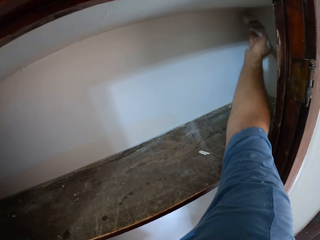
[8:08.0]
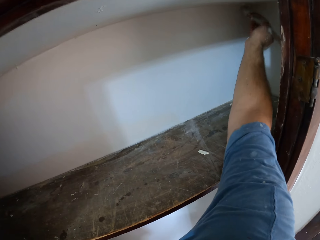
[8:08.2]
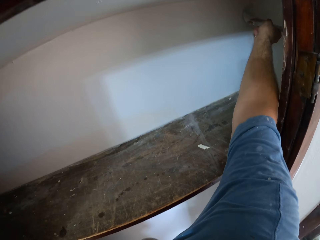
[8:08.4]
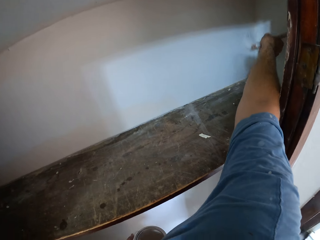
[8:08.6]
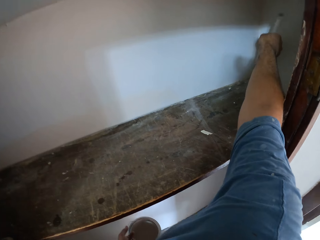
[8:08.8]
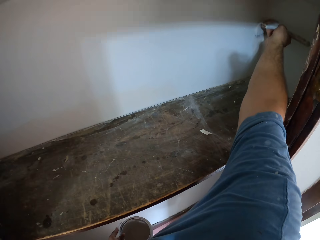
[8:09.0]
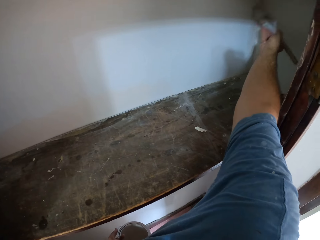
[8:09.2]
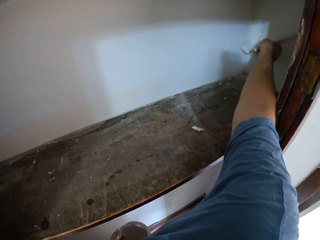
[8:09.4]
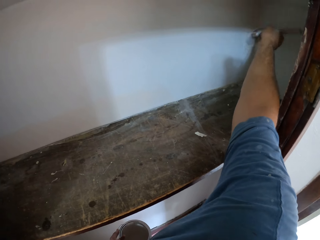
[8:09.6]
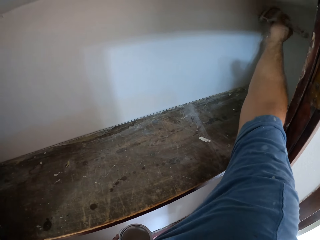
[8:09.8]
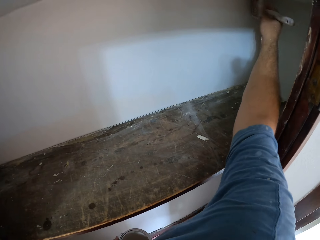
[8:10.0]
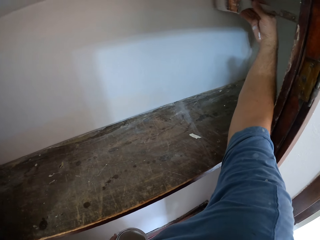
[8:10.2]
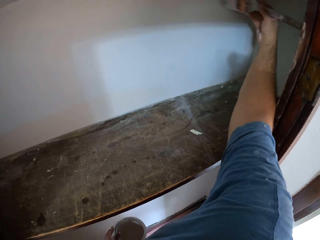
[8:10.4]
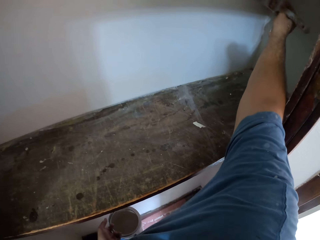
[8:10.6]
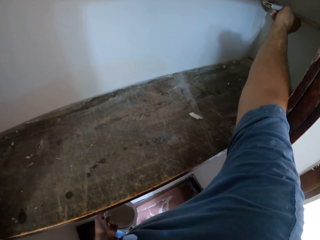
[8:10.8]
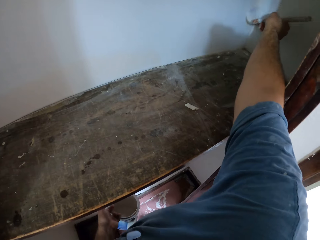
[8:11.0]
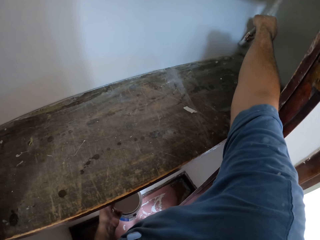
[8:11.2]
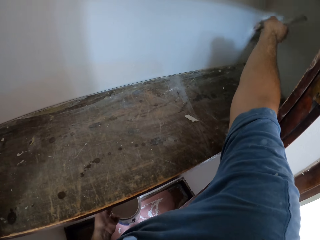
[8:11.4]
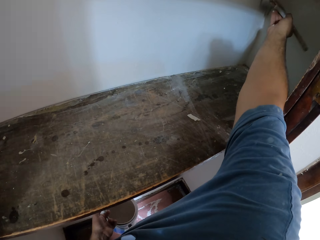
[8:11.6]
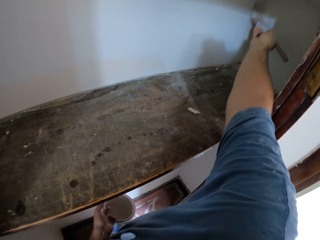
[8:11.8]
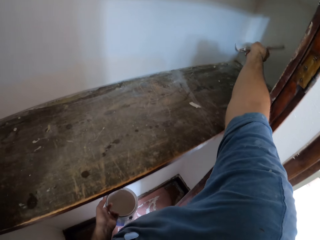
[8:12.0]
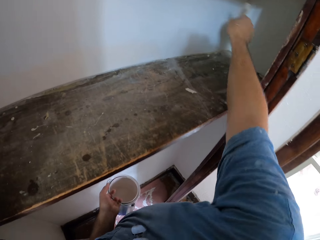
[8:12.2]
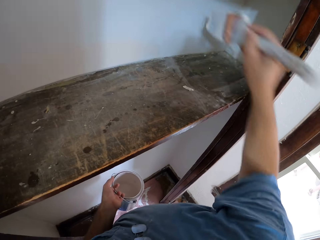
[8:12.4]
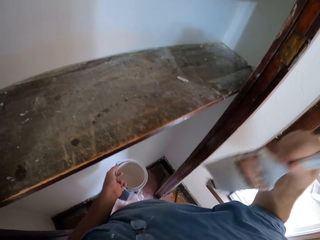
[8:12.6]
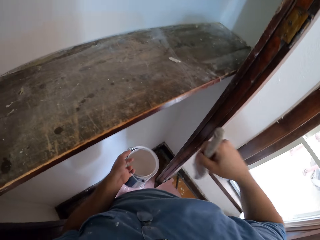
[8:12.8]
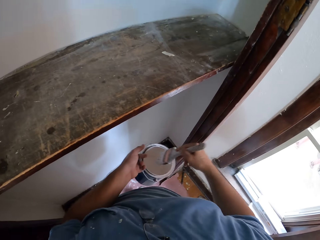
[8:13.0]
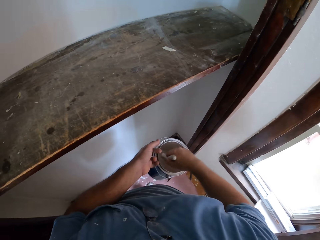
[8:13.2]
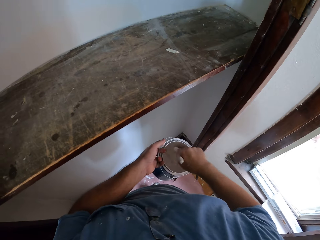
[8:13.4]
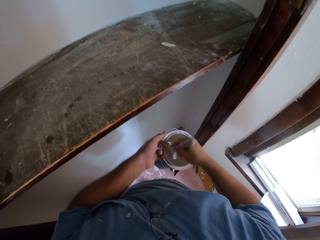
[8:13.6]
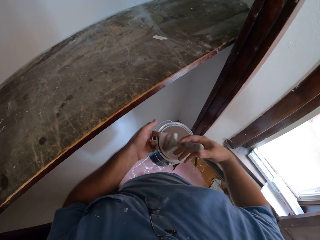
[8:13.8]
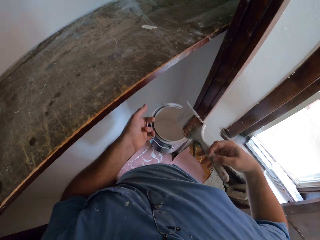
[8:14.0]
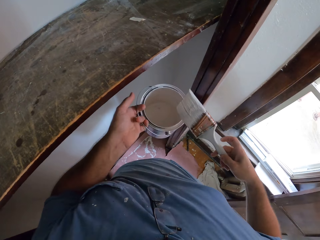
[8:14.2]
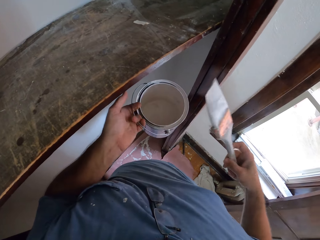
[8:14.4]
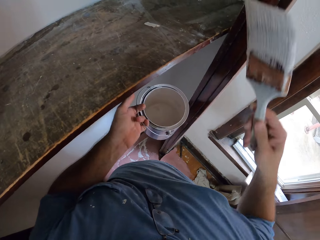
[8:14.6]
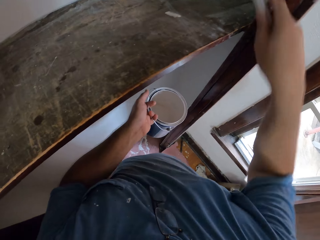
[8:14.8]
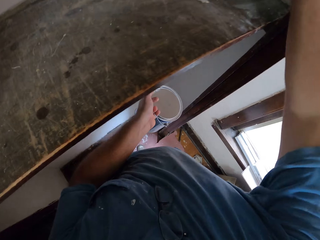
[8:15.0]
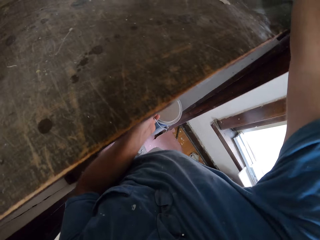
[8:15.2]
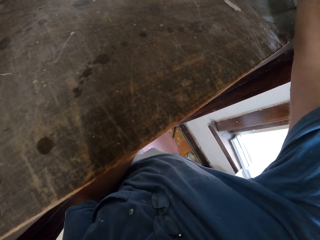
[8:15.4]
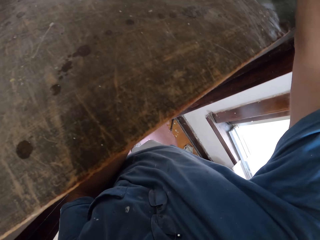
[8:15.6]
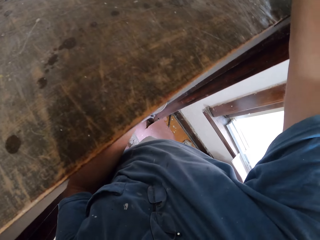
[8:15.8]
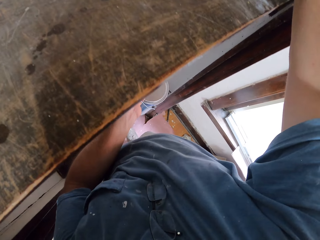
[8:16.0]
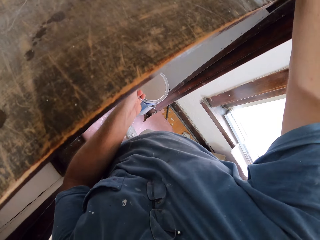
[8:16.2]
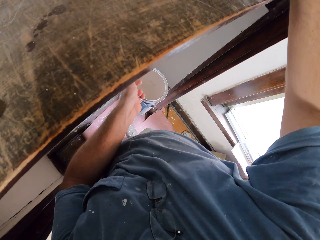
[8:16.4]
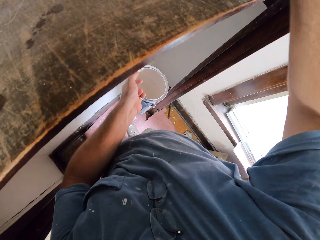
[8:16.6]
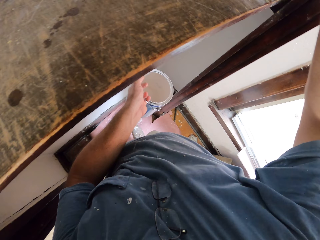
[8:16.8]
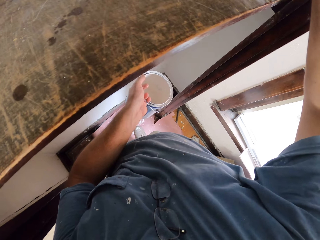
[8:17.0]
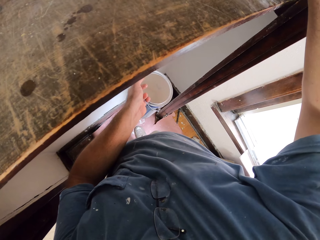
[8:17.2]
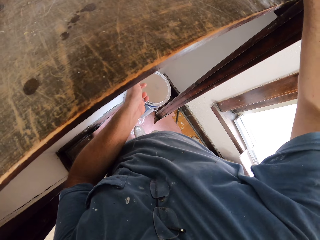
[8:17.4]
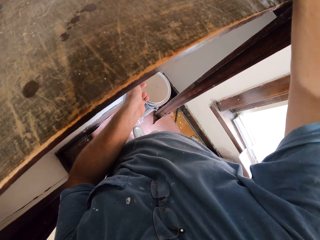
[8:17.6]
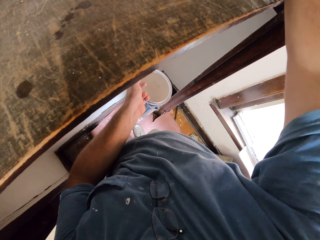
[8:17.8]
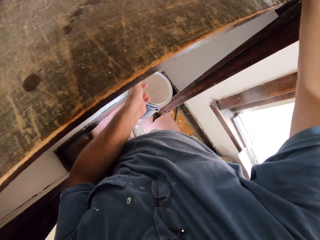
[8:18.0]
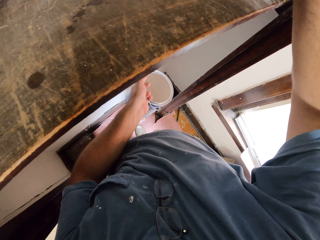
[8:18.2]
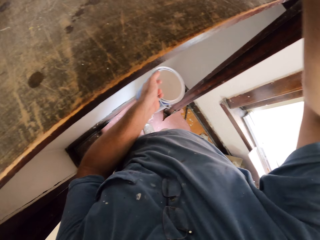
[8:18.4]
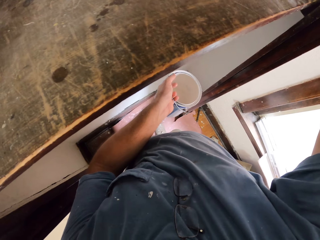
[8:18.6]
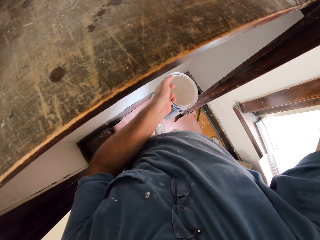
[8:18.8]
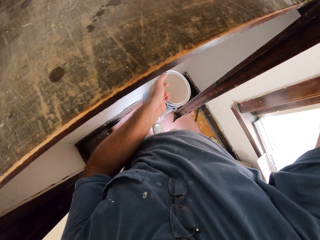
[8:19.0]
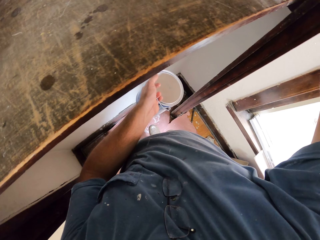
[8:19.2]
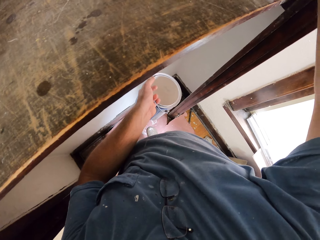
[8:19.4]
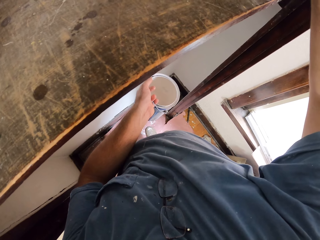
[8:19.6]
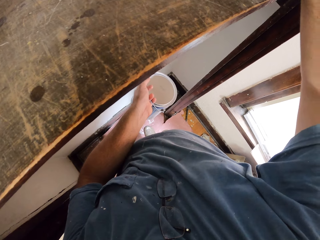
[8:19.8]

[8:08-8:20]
The camera wearer scoops paint from the aluminum paint bucket with the paint brush. They paint the closet wall.

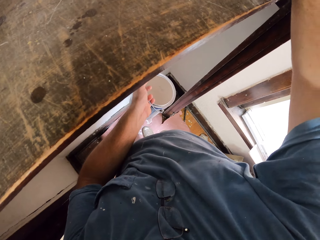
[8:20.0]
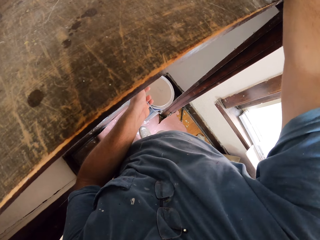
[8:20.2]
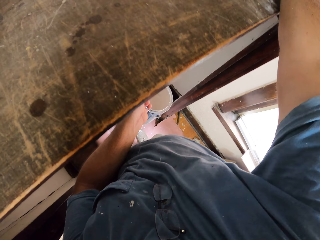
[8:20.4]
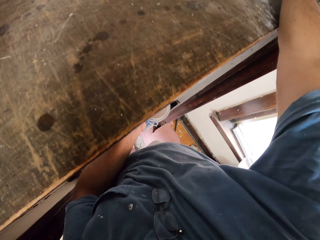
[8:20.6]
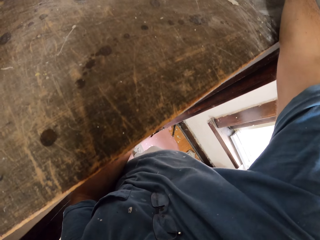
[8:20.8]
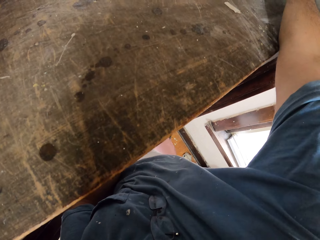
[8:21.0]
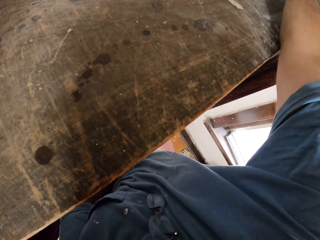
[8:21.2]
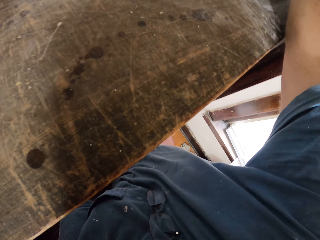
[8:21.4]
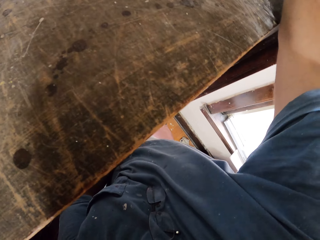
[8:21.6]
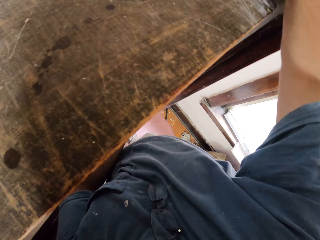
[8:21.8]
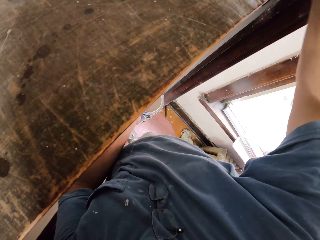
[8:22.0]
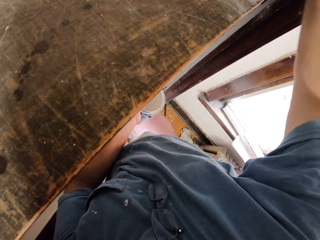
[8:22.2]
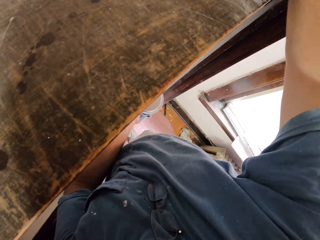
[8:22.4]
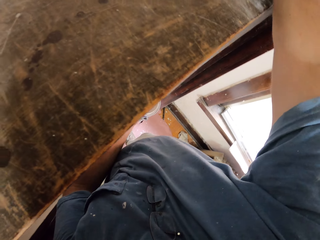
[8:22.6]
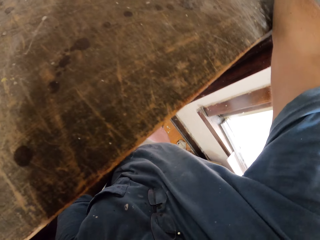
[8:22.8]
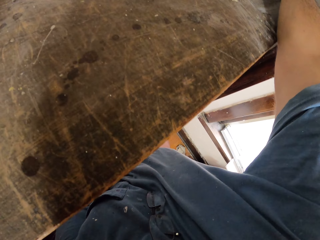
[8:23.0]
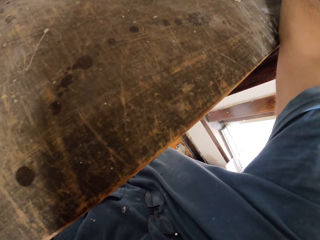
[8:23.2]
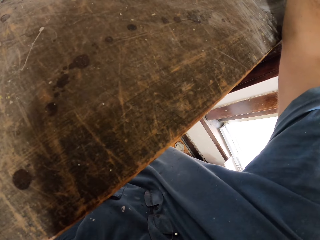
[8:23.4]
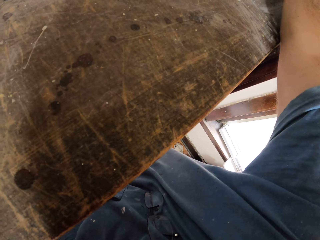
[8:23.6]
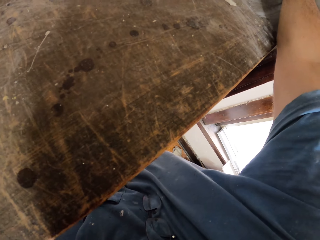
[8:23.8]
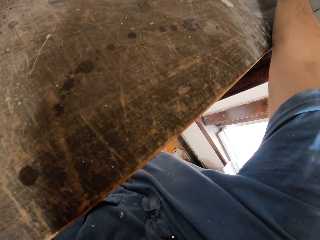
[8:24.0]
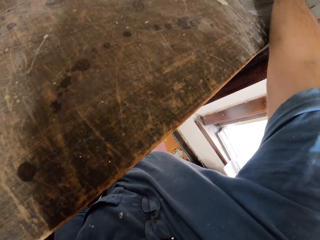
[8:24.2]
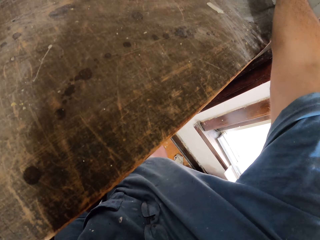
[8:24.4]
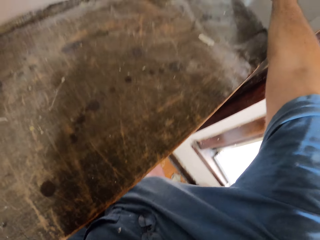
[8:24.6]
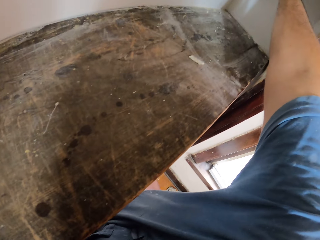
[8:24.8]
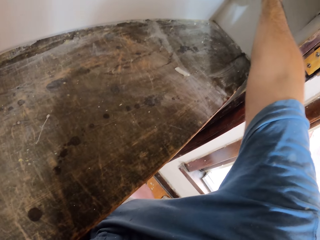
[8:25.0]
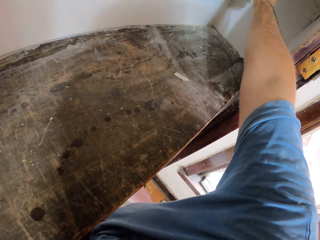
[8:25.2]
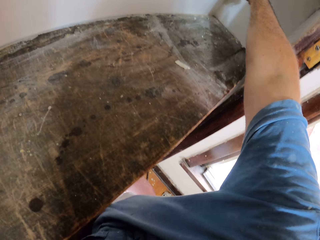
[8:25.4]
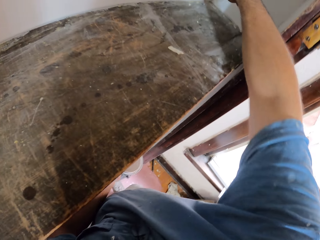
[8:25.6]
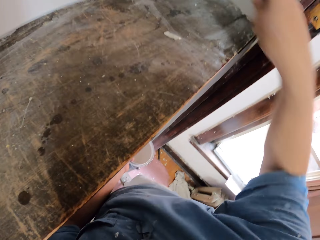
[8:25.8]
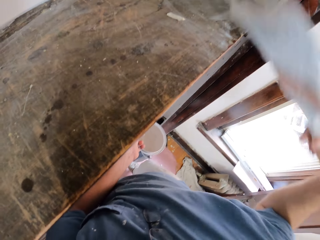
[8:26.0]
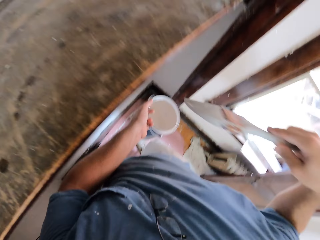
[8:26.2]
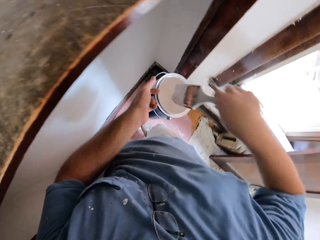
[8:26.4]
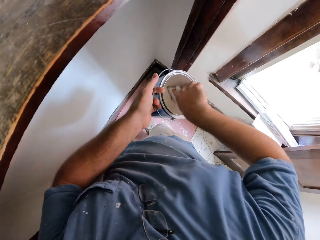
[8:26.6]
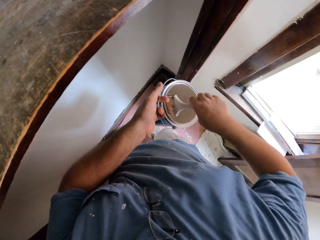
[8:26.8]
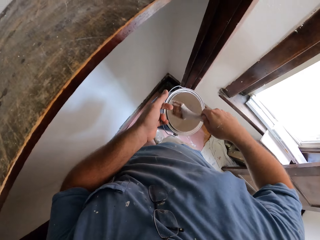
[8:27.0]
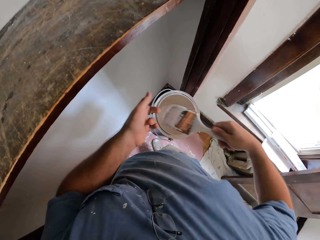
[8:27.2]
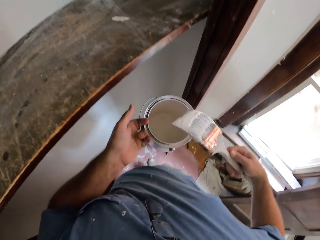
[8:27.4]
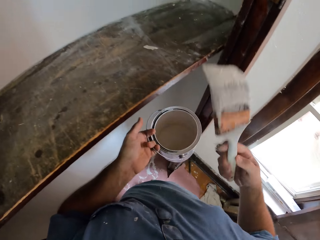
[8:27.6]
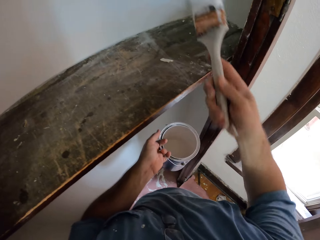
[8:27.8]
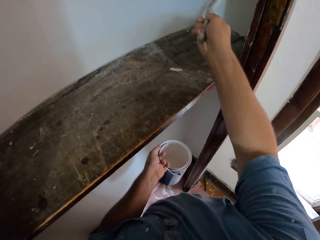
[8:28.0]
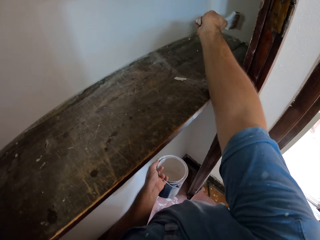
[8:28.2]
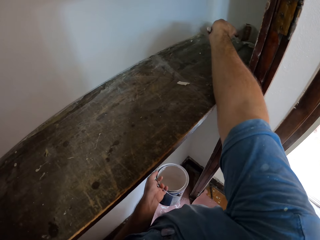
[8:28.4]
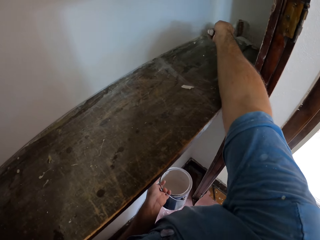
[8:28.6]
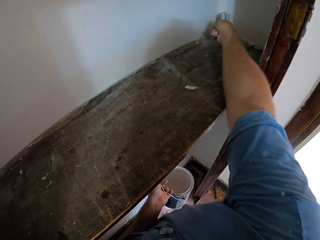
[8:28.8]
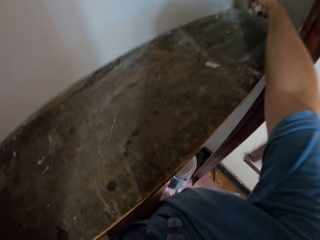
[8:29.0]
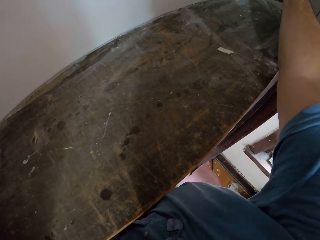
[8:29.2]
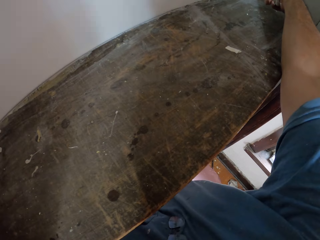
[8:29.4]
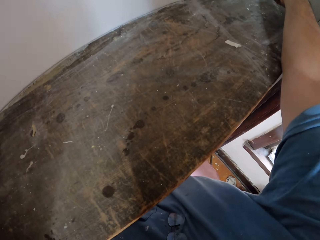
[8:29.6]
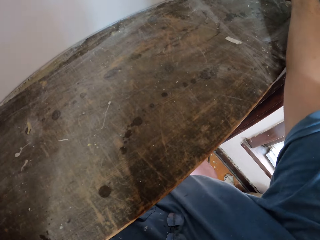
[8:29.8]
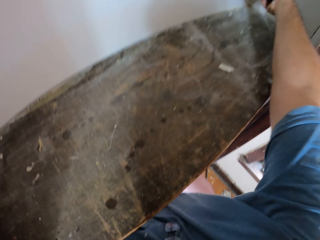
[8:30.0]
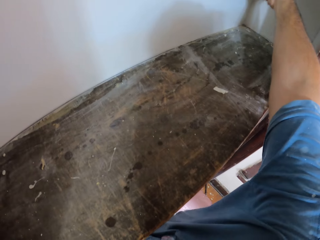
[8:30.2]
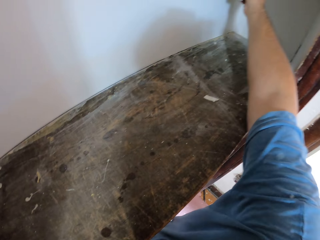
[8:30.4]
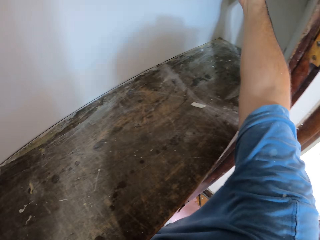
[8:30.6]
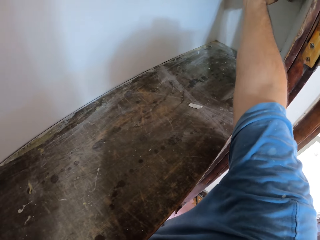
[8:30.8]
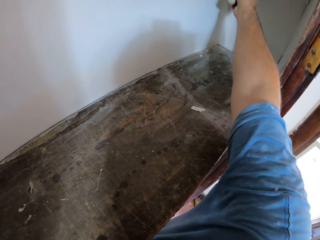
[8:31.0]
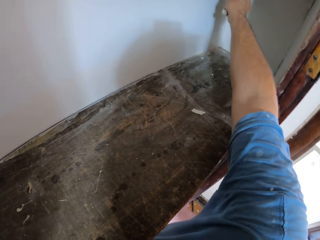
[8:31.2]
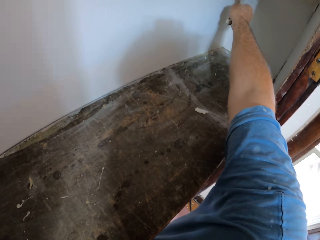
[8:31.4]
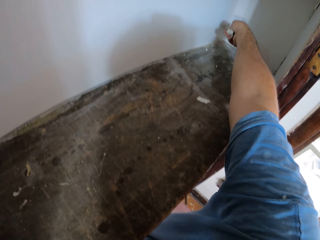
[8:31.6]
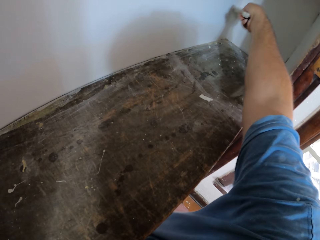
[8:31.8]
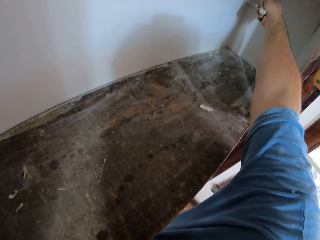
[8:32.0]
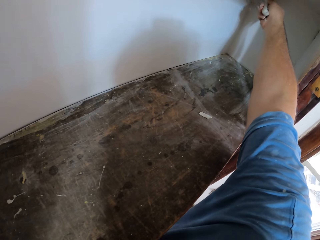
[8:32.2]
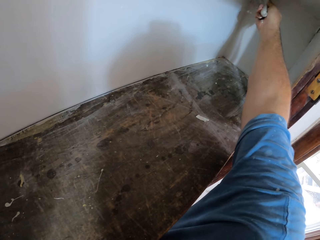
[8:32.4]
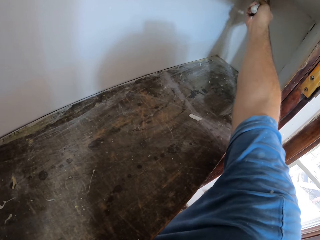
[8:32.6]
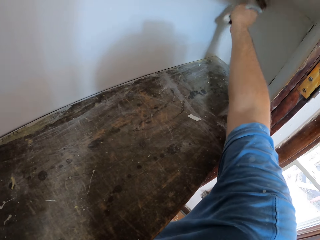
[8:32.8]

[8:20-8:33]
The camera wearer scoops paint from the aluminum paint bucket with the paint brush. They paint the closet wall.
